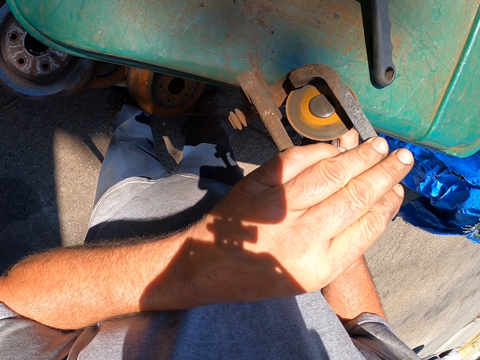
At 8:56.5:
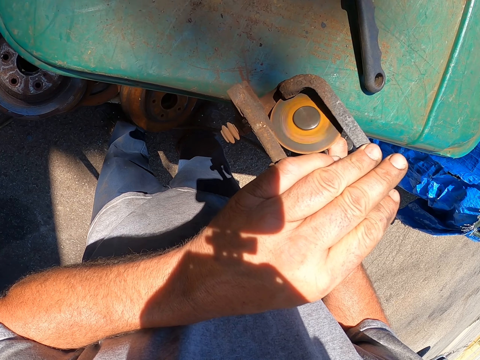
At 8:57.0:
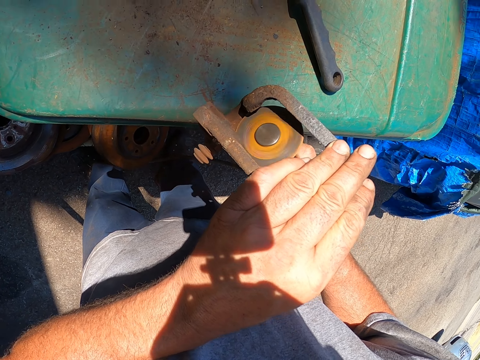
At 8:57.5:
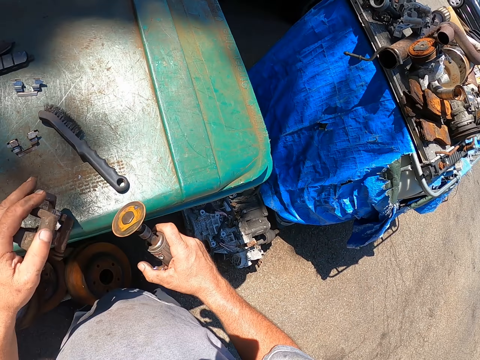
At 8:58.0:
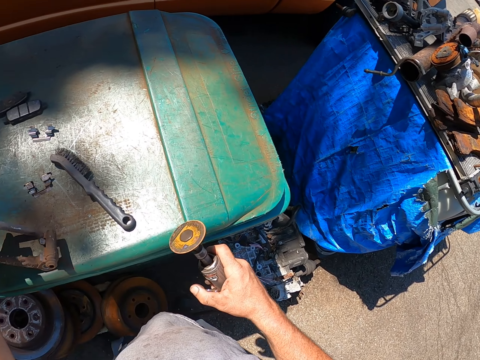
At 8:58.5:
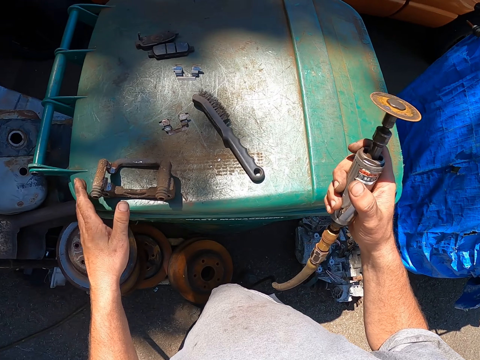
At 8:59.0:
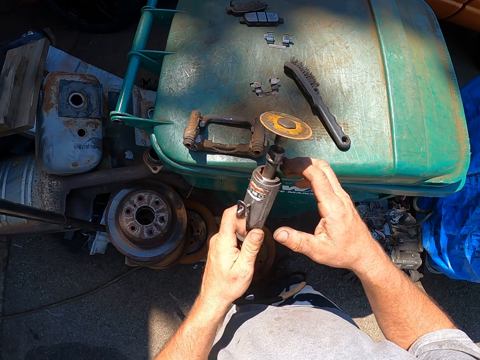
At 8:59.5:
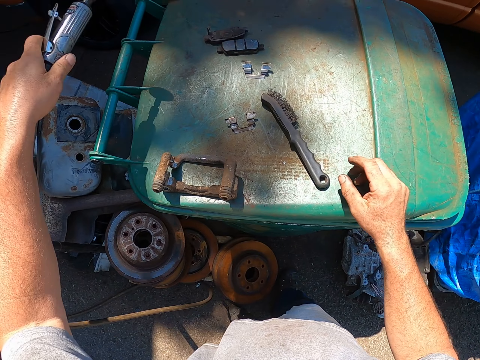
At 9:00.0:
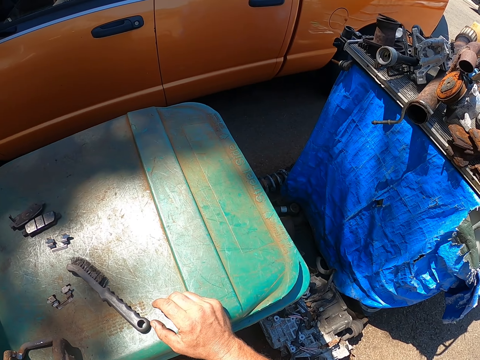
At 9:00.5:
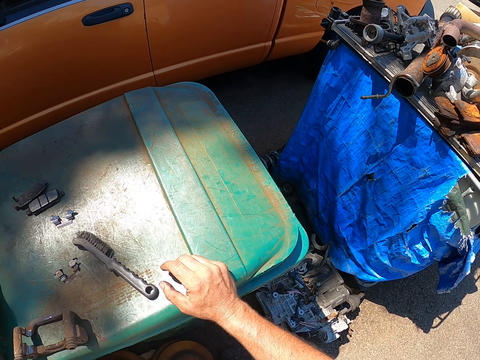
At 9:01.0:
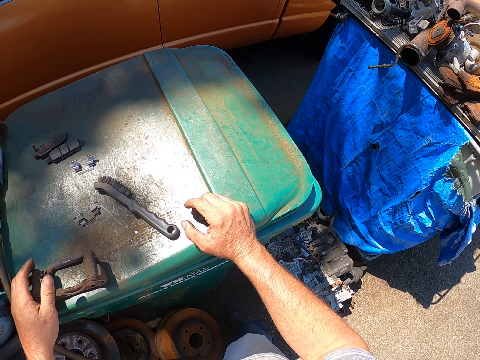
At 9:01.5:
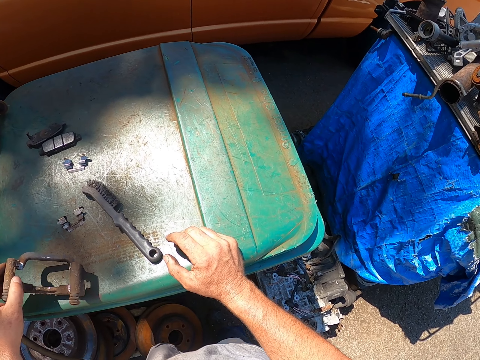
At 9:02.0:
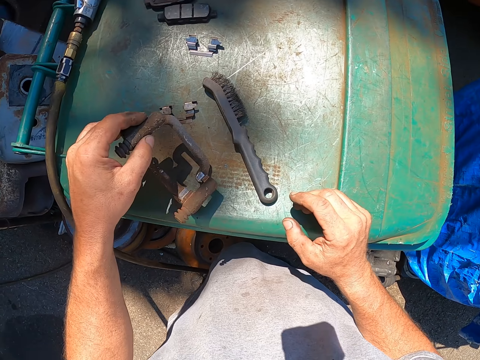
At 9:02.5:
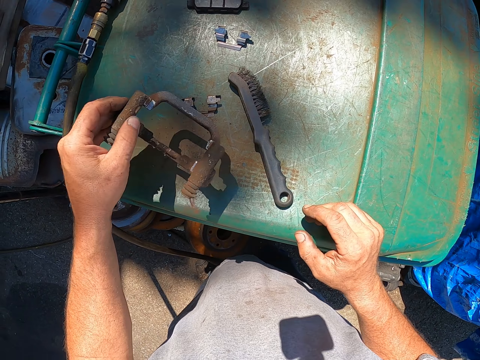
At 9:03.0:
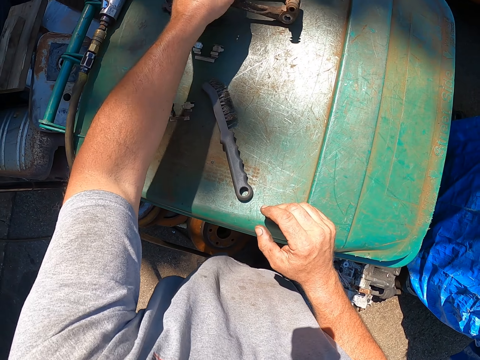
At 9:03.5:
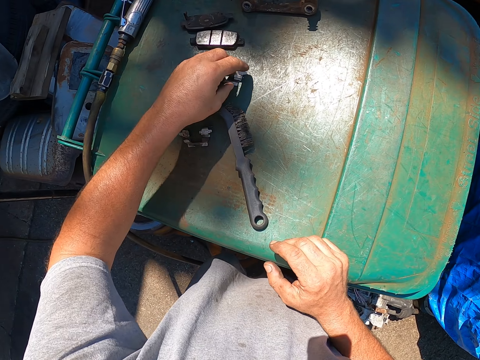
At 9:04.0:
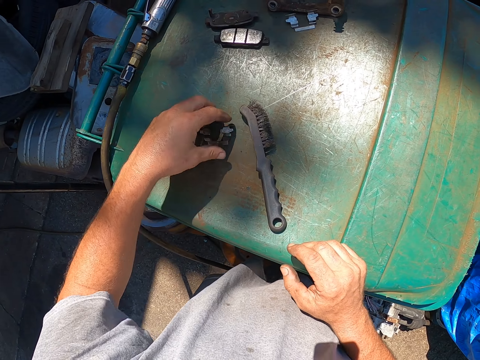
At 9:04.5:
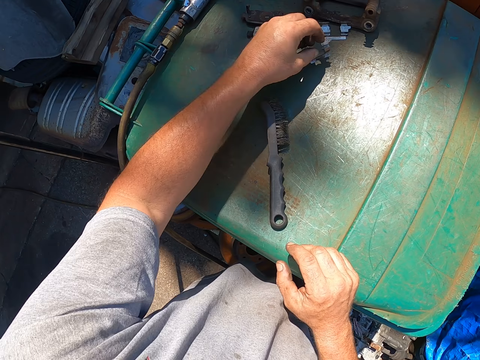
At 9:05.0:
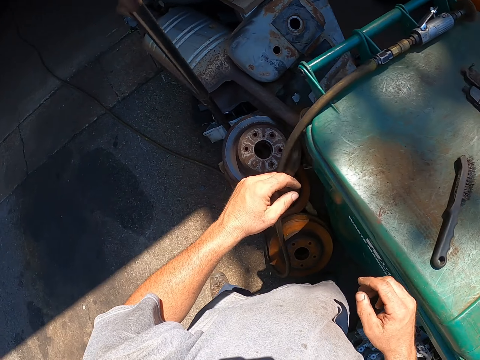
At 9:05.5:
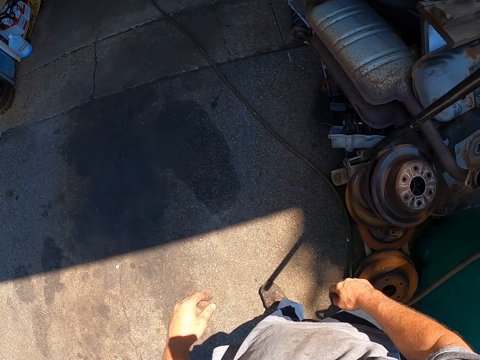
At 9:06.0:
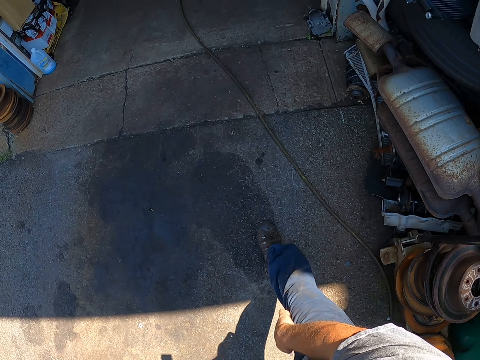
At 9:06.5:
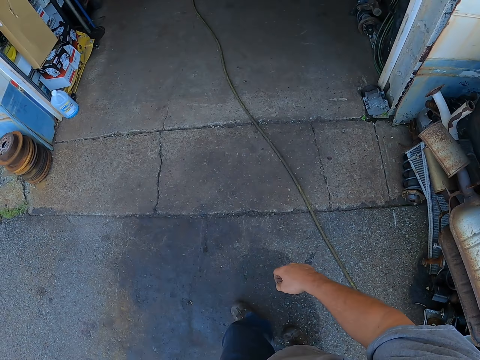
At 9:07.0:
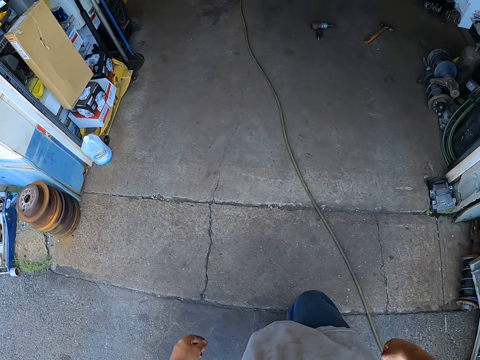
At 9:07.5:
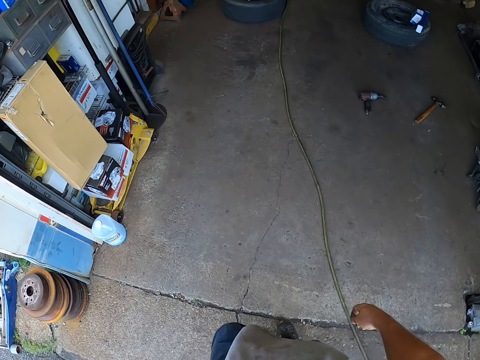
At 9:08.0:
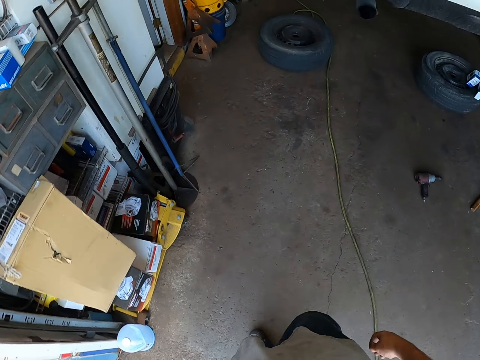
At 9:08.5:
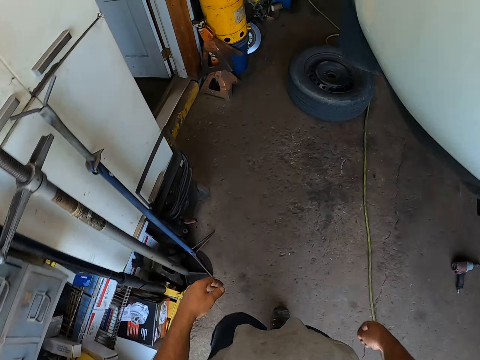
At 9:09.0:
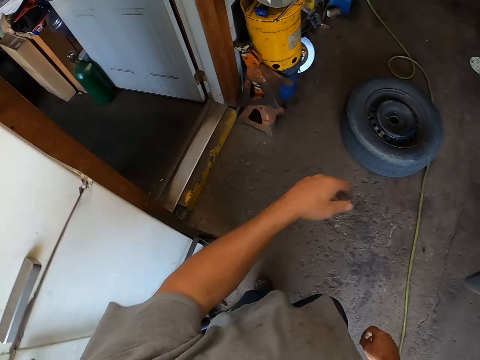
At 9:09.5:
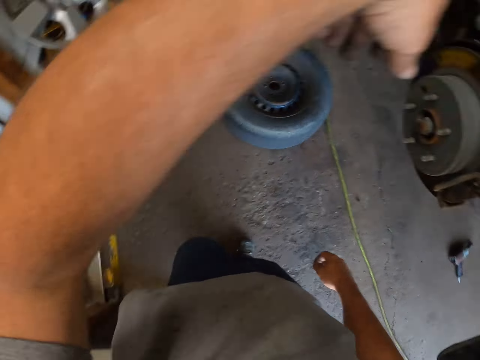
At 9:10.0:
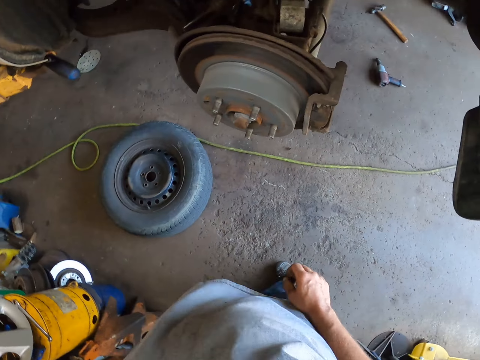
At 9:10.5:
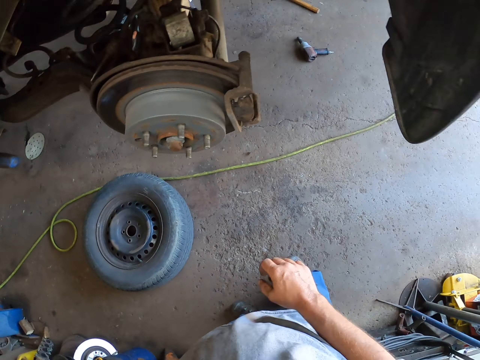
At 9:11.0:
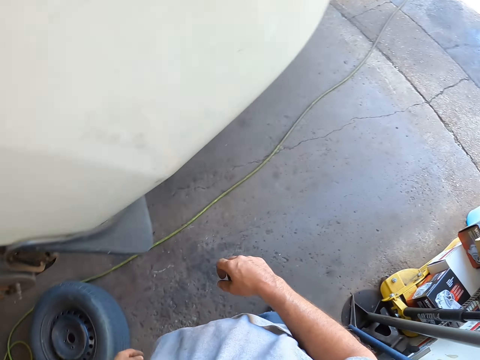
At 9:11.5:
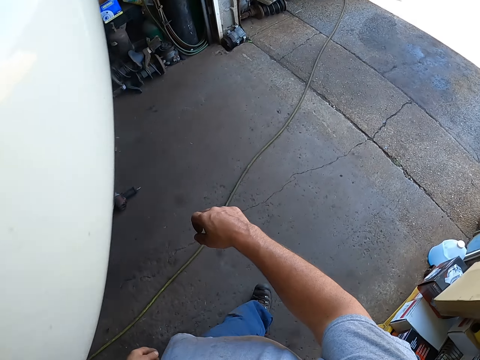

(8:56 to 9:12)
The camera wearer puts the metal down. They place the electric metal polisher on the bin. They put the metals aside on the bin. They pick up the metal and put down the metal. They push something aside. They pick up something and put something down. They walk in the garage.

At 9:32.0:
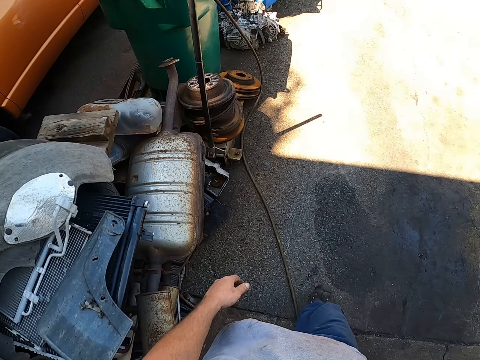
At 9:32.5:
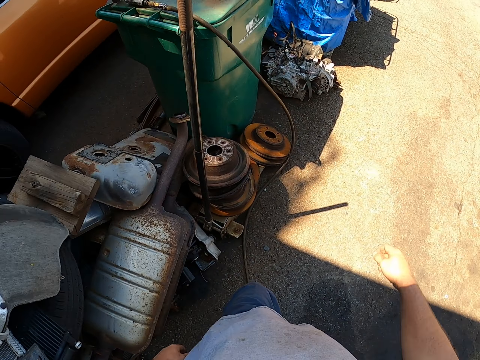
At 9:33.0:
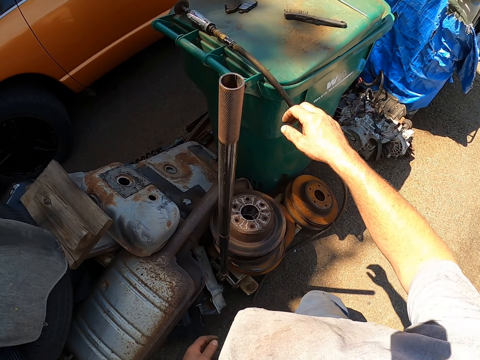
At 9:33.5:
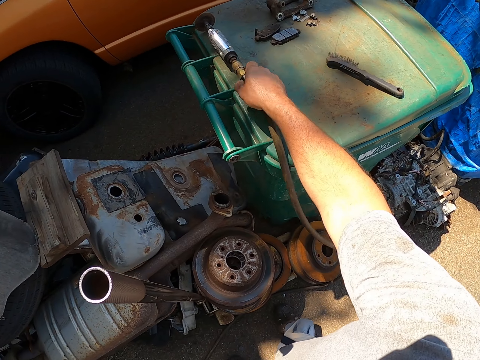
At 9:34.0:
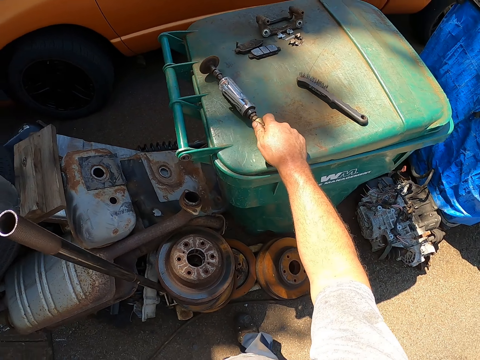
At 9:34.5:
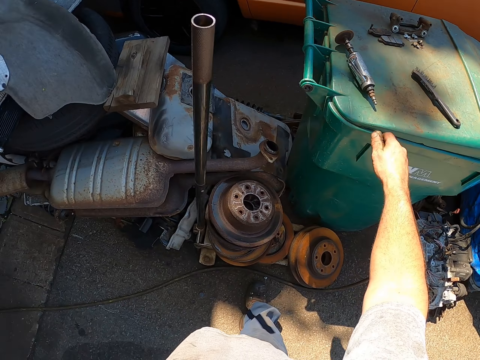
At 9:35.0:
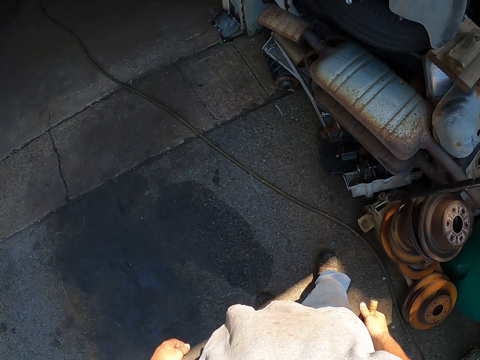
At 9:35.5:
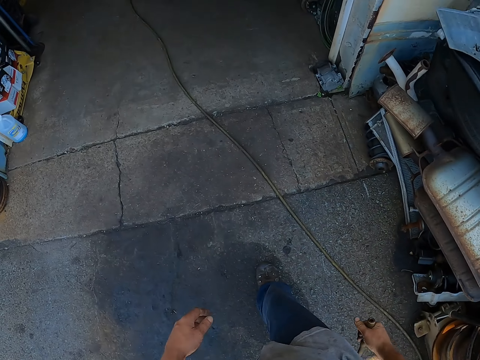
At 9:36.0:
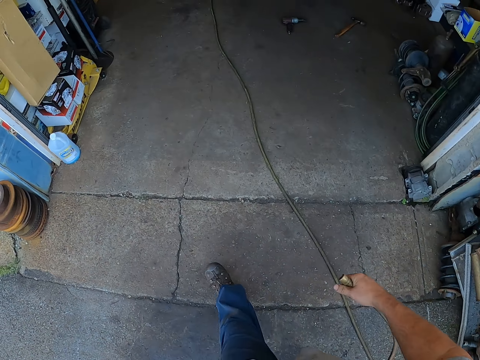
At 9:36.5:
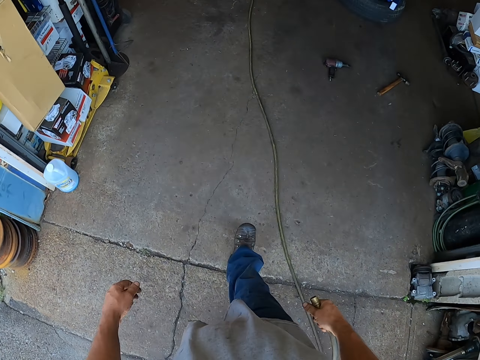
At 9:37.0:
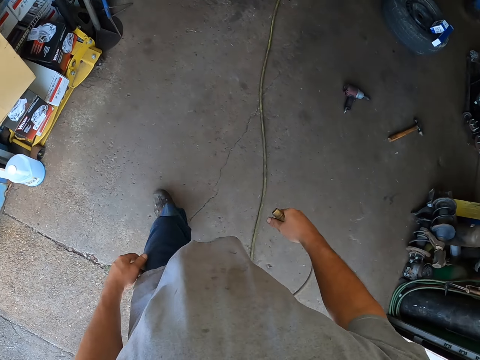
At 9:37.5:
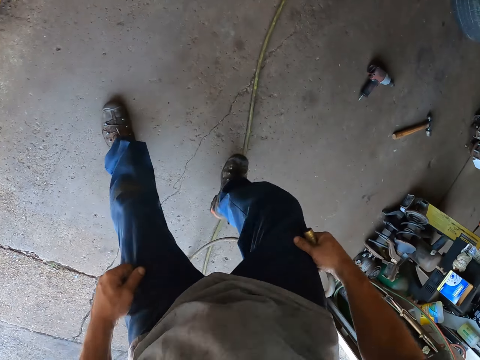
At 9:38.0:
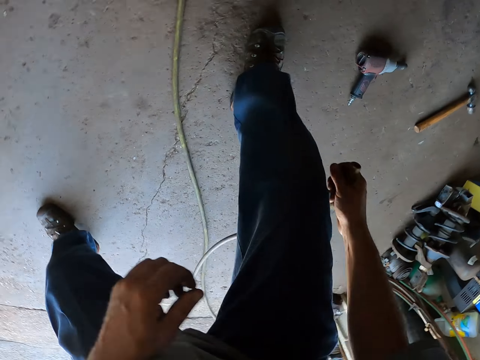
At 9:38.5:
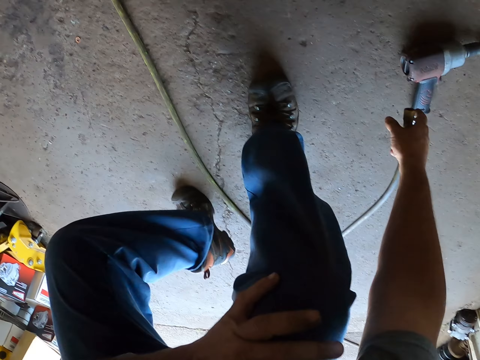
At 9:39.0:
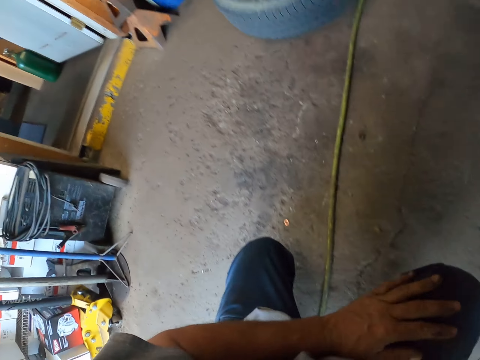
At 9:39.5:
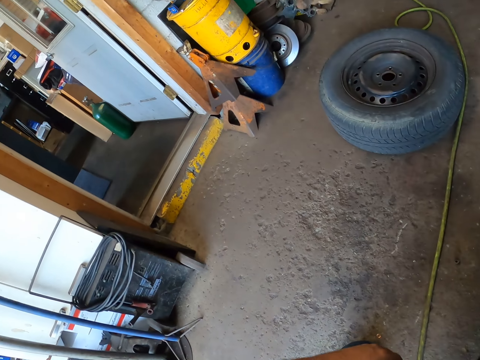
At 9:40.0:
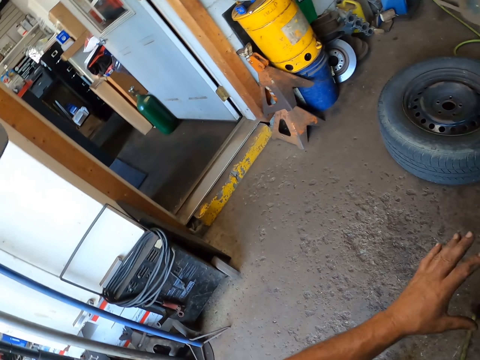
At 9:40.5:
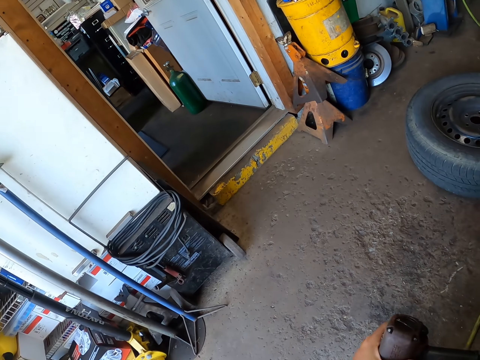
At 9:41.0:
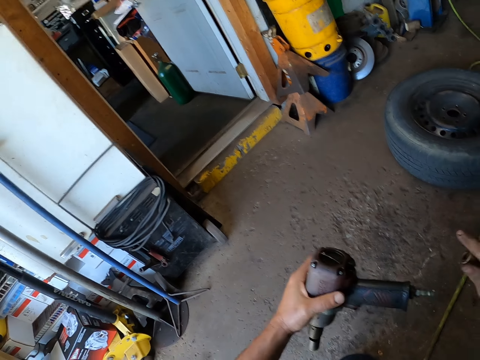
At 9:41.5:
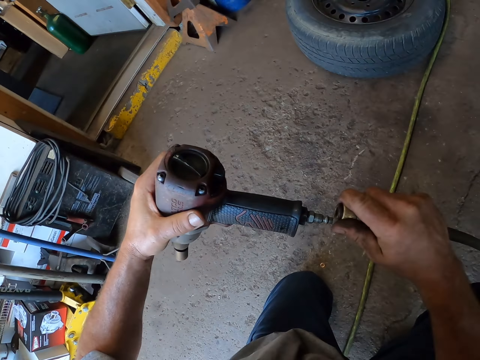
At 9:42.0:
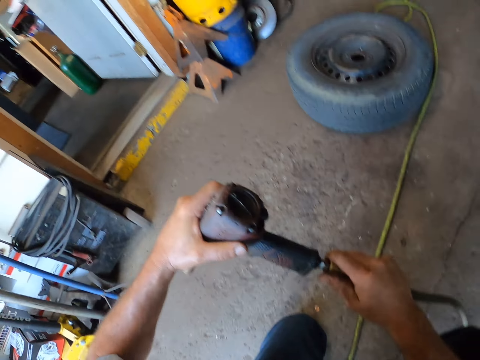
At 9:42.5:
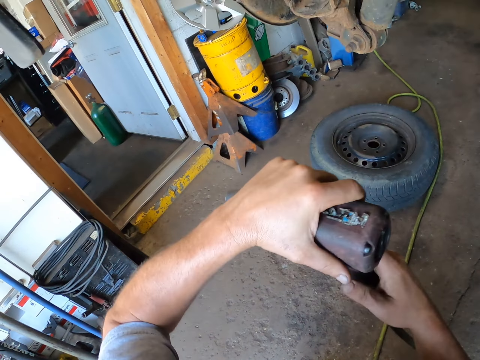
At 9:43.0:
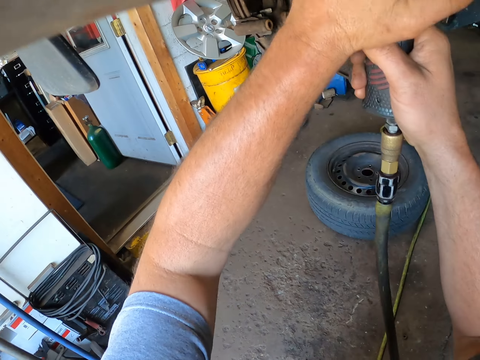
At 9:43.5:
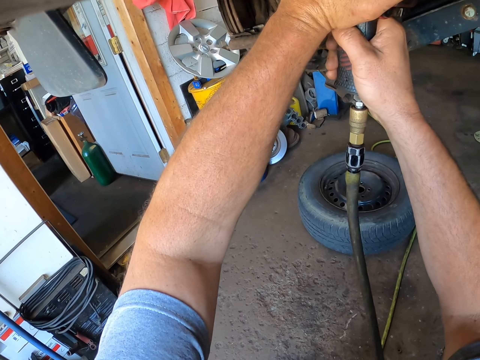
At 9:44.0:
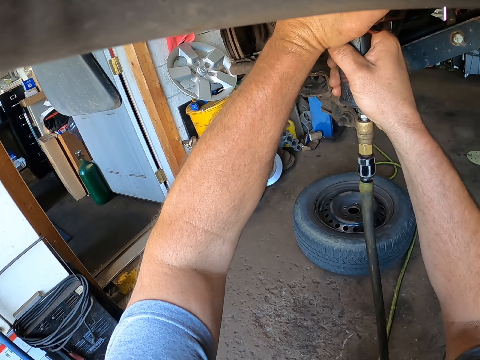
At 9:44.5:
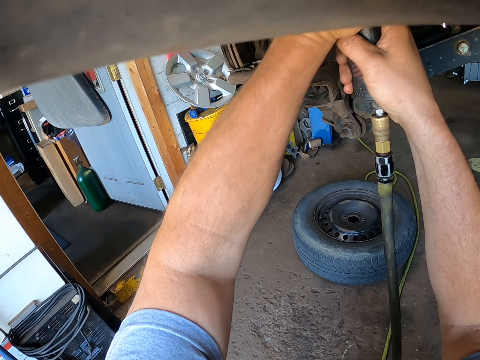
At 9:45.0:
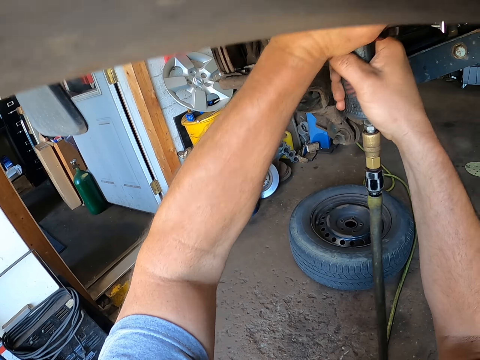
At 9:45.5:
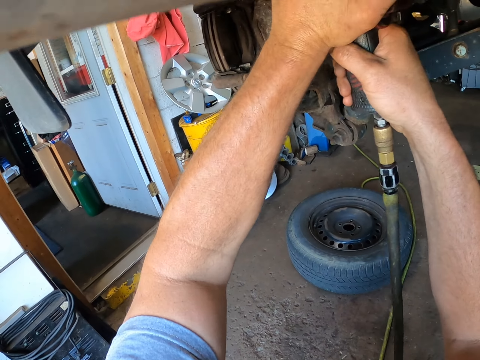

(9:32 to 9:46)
The camera wearer takes the electric wire from the metal polisher. They walk into the garage. They pick up the electric drill from the floor. They fix the electric wire into the electric drill. They drill a metal from under the car with the electric drill. They do something.
